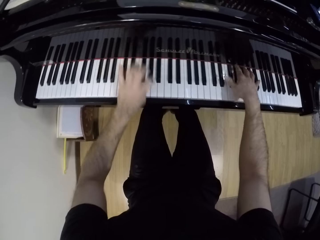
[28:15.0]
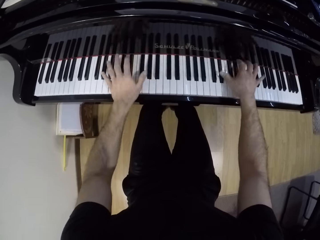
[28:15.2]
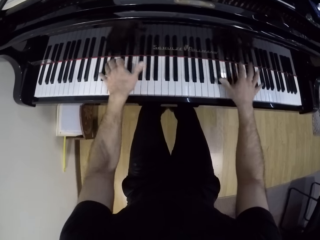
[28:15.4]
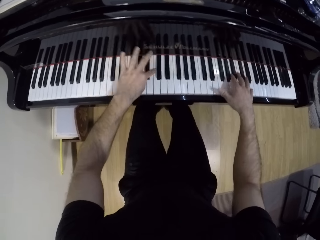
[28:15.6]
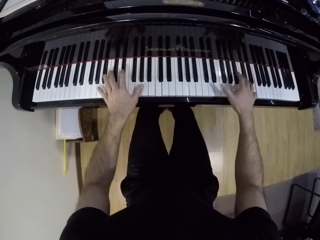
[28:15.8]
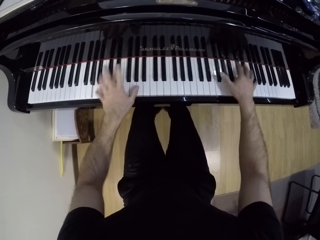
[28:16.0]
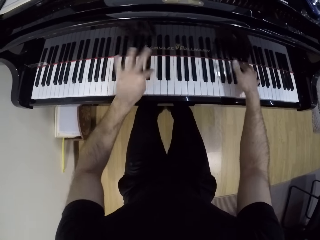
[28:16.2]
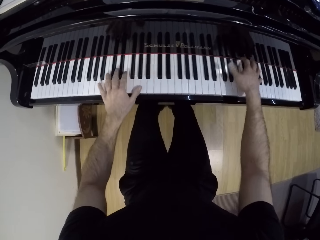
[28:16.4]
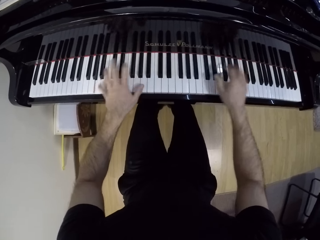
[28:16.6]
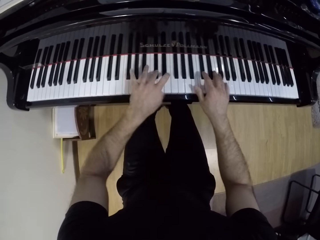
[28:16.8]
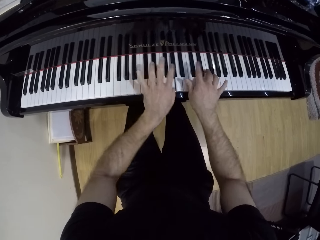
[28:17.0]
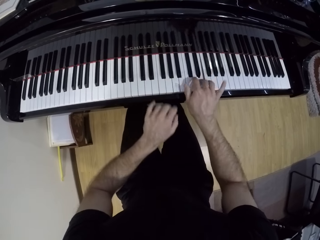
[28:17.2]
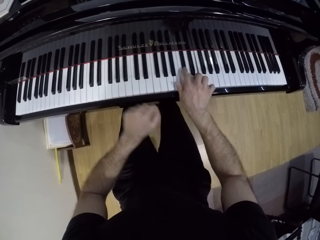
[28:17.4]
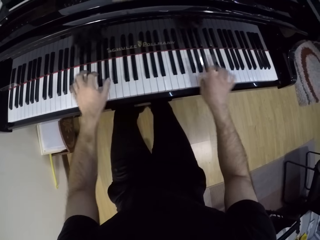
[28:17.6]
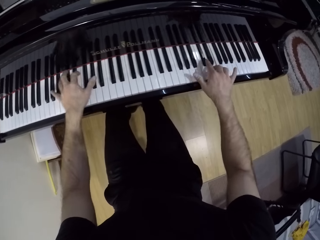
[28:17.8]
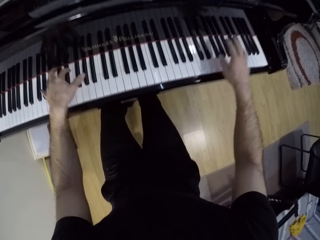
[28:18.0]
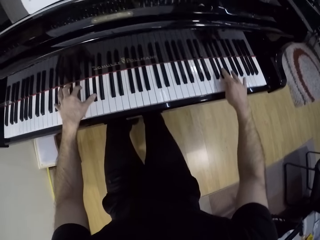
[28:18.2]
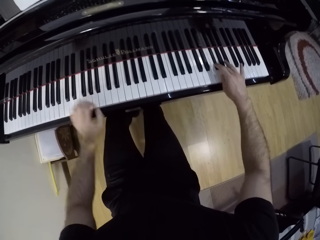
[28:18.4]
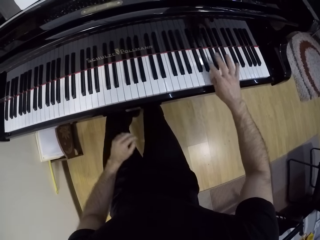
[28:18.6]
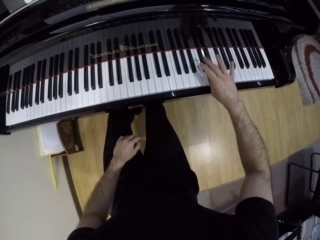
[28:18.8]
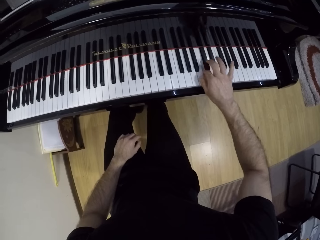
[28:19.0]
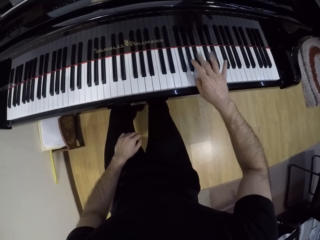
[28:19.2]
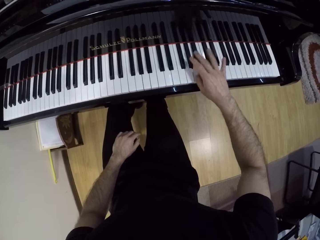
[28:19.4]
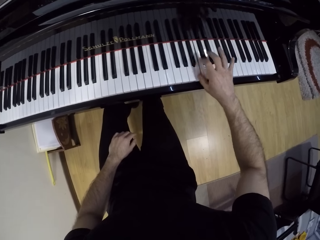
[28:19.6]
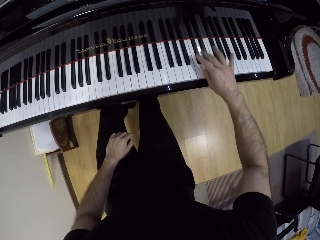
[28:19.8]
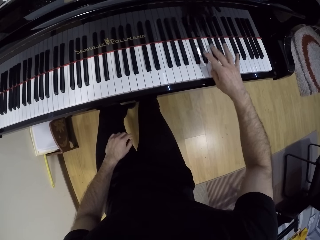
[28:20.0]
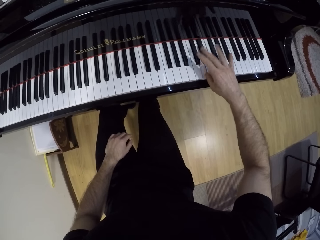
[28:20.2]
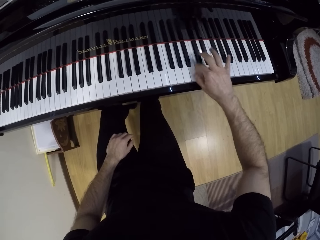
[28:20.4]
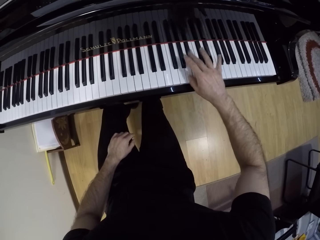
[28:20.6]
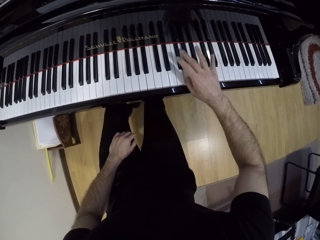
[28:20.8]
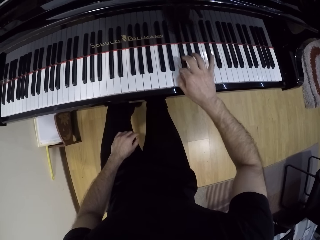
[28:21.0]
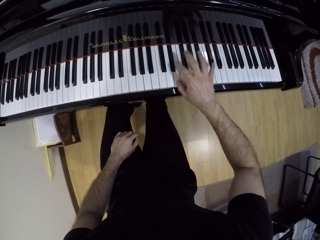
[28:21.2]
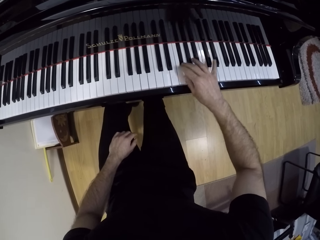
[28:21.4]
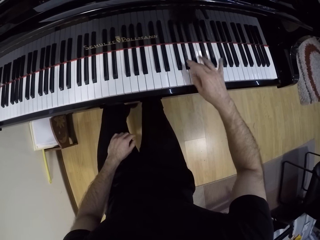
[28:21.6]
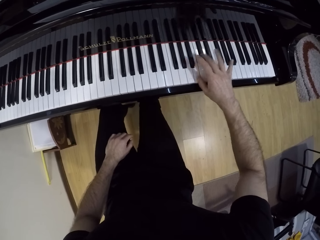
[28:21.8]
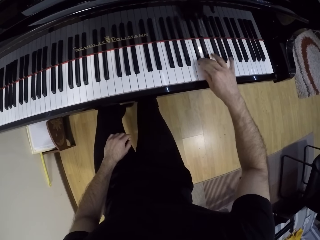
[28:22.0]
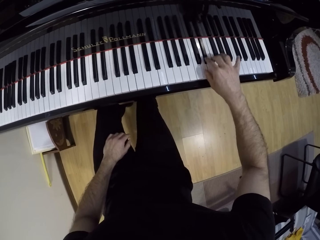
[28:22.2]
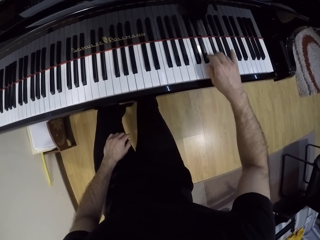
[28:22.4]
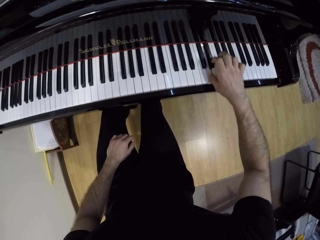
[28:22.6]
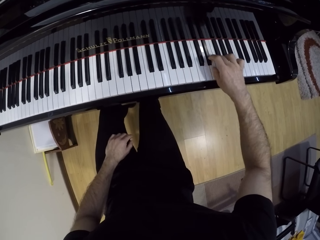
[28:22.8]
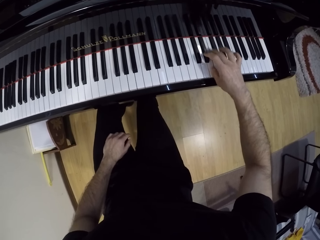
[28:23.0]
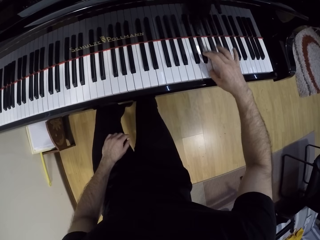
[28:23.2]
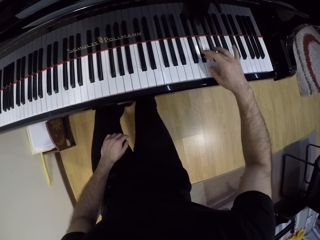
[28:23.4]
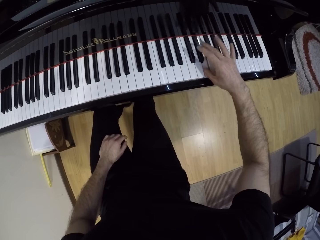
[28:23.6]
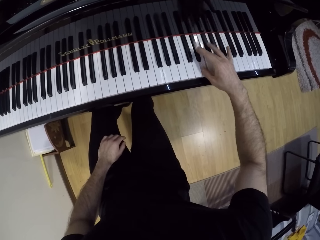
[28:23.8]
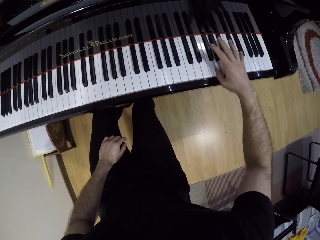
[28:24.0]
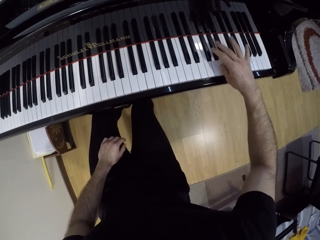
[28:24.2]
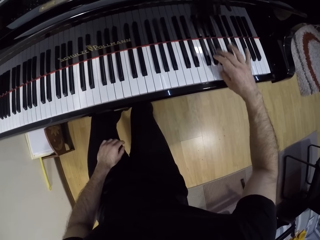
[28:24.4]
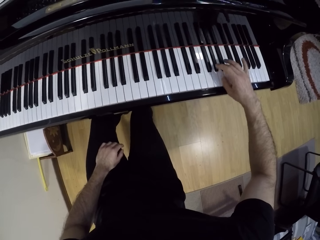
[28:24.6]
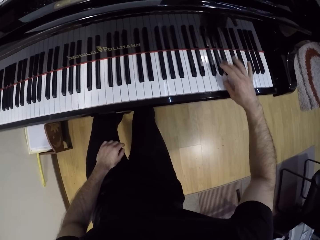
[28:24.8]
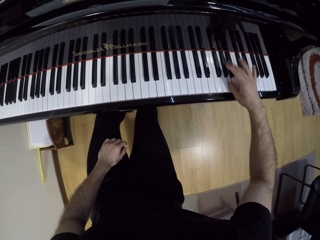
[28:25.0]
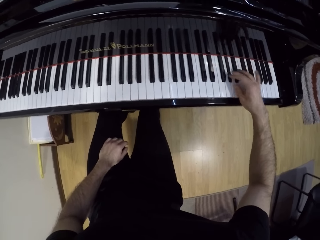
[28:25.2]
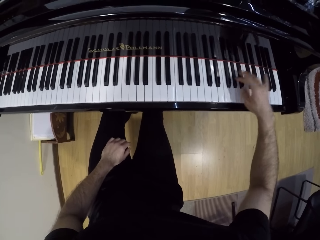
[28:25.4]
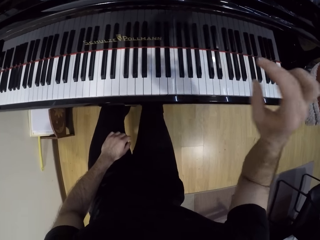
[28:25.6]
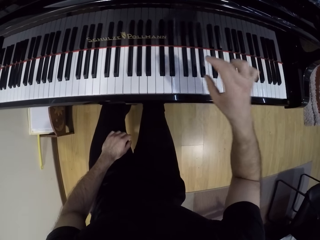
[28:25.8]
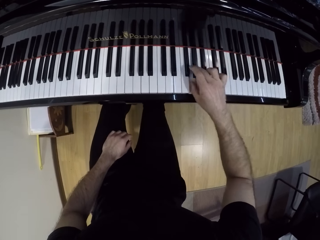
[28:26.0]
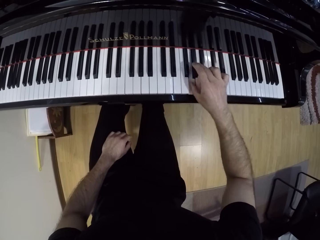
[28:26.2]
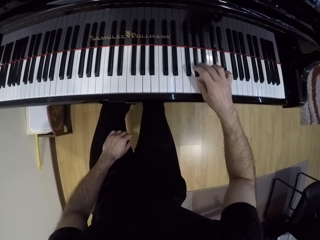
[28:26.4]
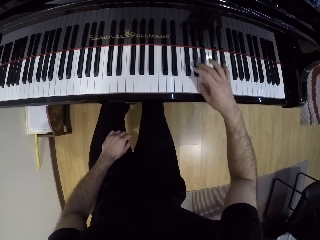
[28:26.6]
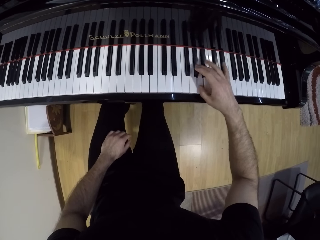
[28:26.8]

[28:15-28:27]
The camera wearer plays the piano with his right hand. He plays the piano with both hands. He plays the piano with his right hand.

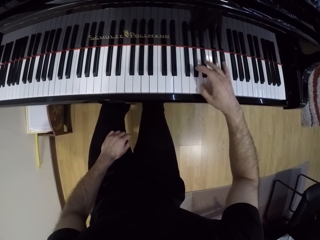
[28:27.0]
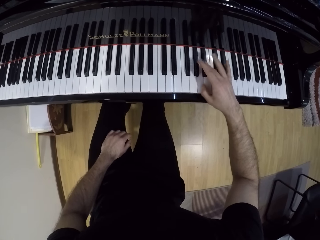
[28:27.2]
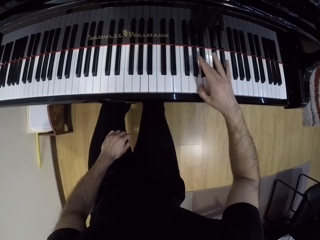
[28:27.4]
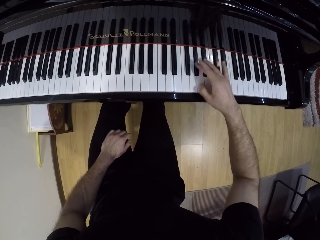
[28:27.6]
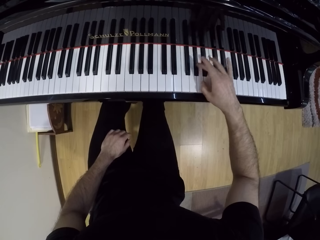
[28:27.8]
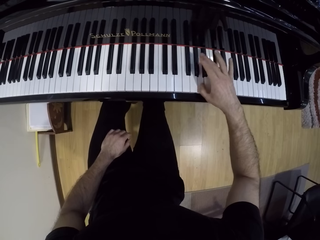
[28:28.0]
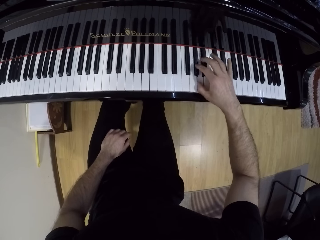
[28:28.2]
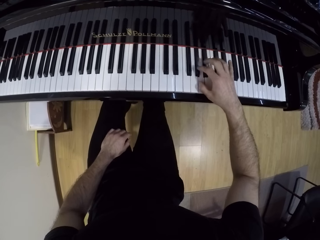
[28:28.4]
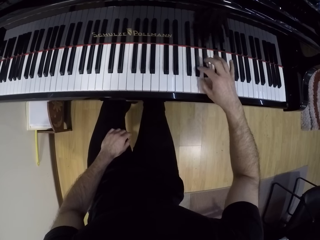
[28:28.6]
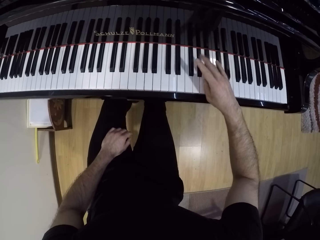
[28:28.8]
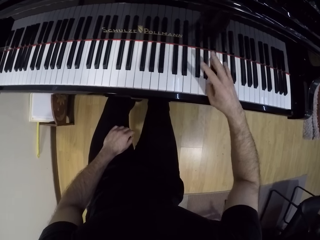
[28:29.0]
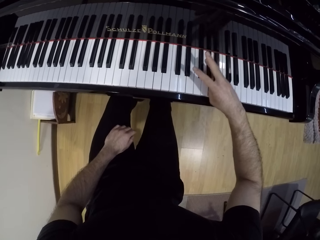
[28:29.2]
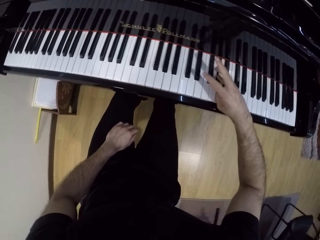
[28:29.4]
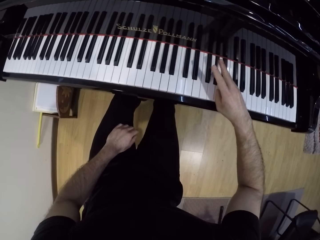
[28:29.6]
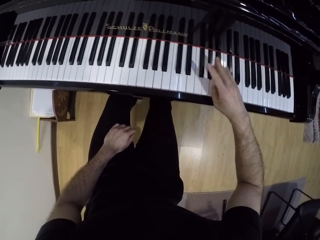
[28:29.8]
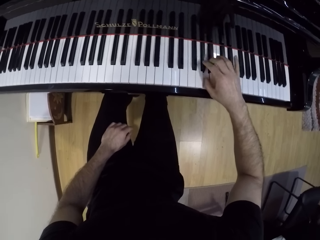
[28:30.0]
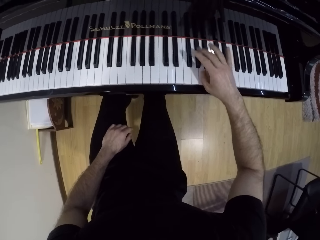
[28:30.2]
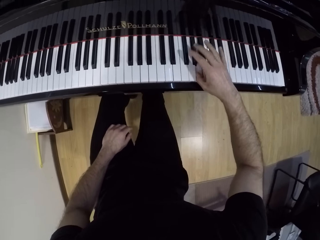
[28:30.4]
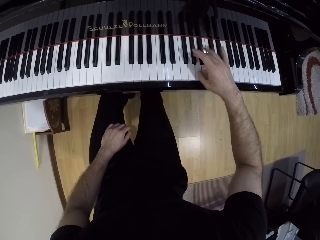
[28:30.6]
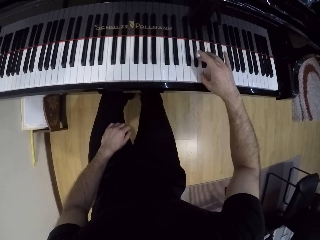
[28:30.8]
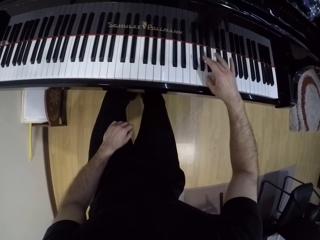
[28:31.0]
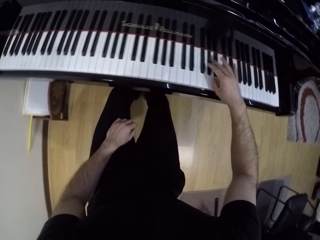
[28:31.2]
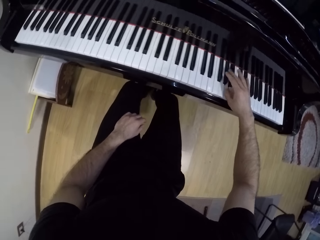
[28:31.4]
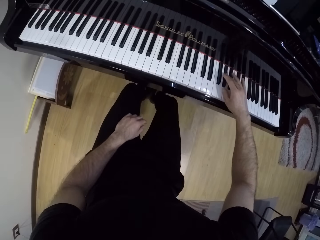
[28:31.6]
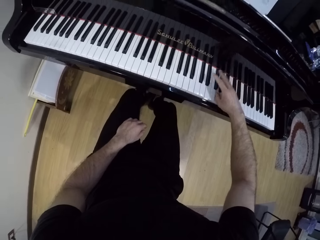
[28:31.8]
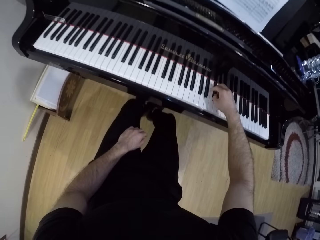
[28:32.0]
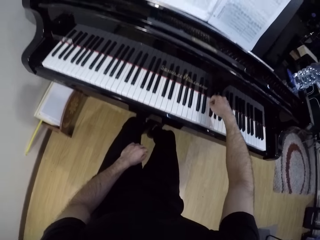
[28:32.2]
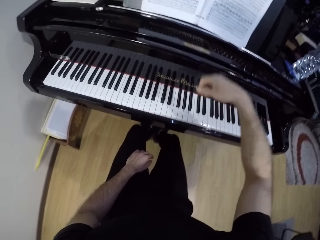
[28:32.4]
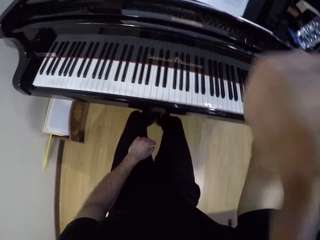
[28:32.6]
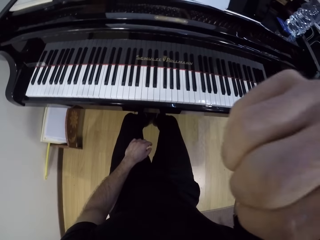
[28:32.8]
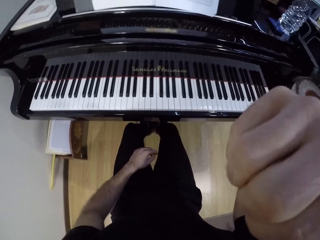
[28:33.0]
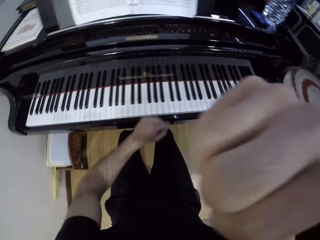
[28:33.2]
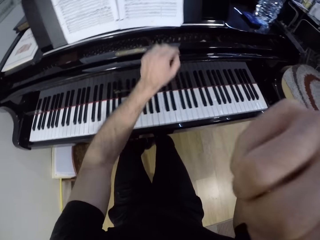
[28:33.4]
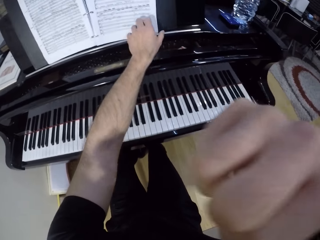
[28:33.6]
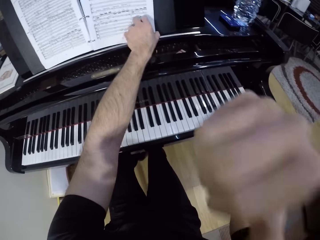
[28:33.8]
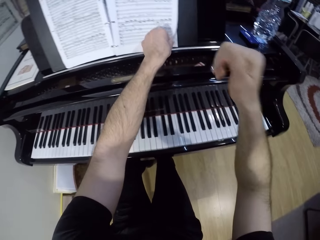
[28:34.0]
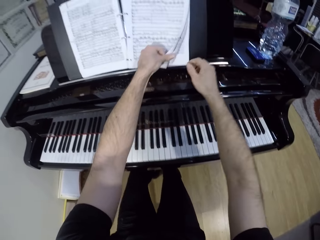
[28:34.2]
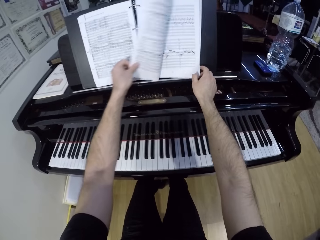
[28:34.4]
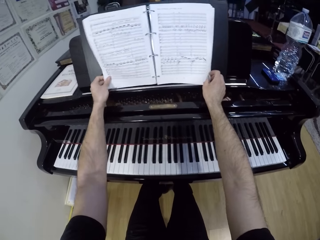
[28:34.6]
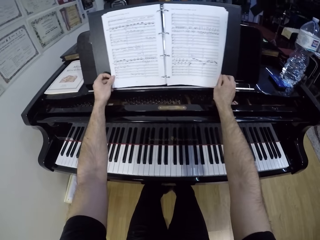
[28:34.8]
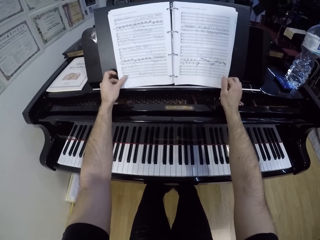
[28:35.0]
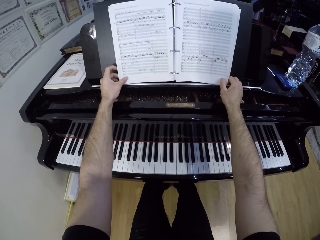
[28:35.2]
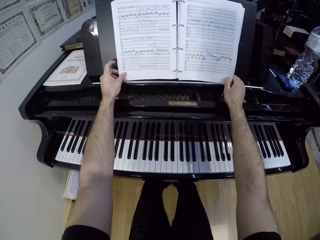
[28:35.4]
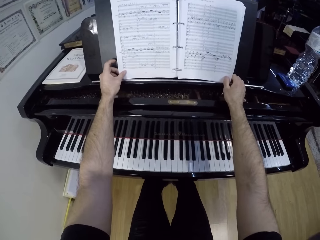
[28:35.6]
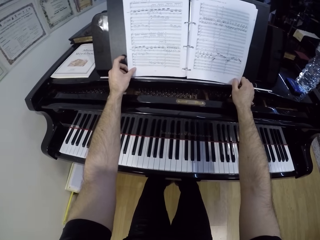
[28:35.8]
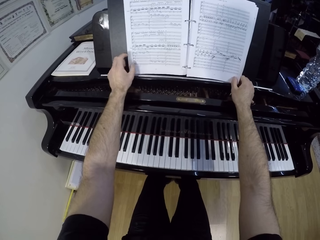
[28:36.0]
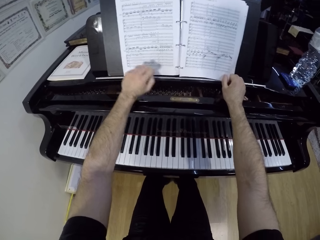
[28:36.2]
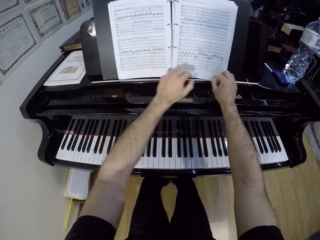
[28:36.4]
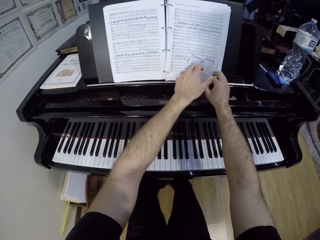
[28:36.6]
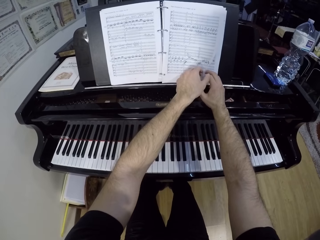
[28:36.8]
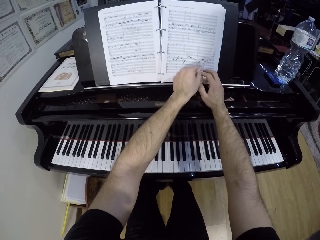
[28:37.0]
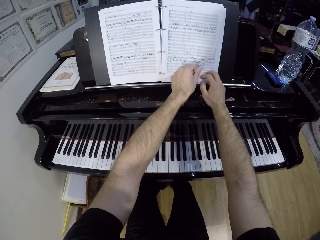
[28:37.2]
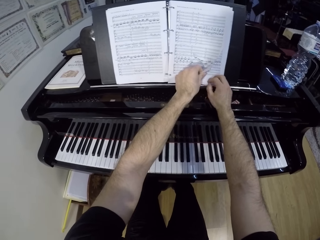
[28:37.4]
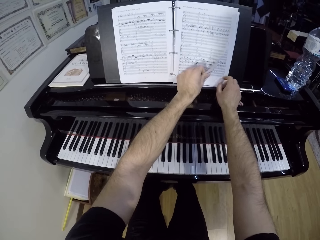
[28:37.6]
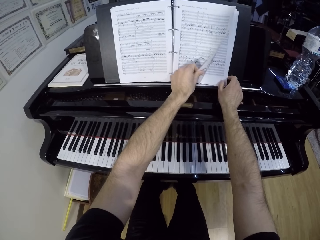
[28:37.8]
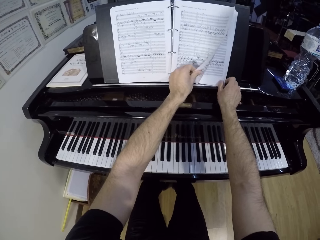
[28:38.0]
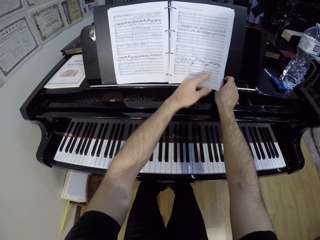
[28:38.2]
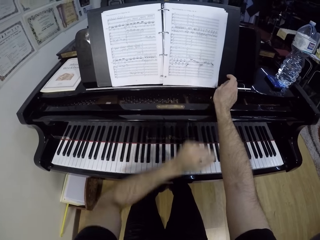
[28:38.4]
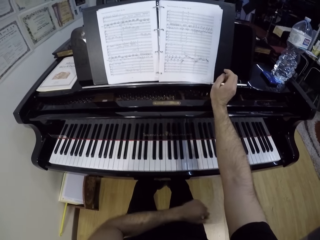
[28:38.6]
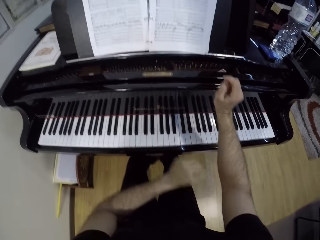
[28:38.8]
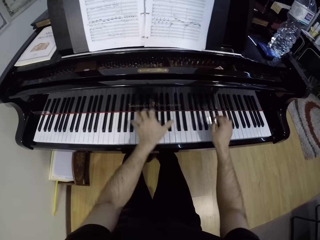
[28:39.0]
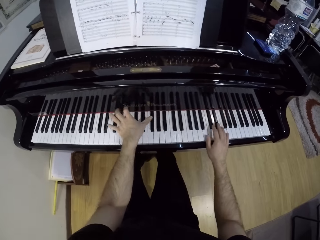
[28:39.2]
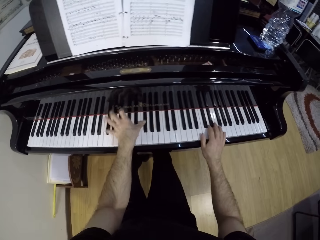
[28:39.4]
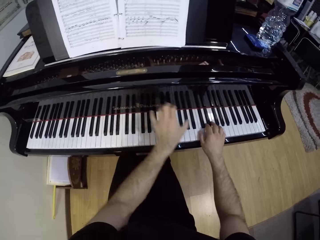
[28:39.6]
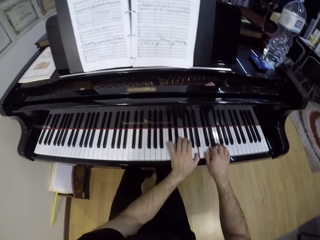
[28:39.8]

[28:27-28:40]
The camera wearer lifts his hand from the keyboard. He wipes his face with his hand. He drops his hand from his face. He flips a music manuscript or song book page with his left hand on the keyboard music rest. He holds the music manuscript with both hands. He opens the book page. He drops his hands from the book. He plays the piano with both hands.
